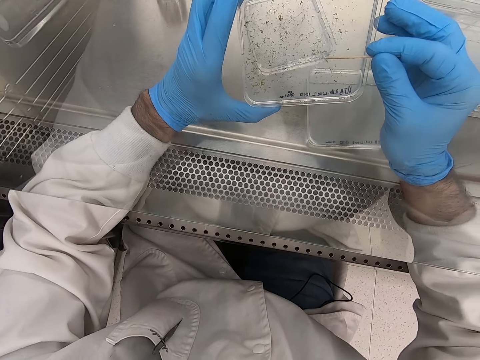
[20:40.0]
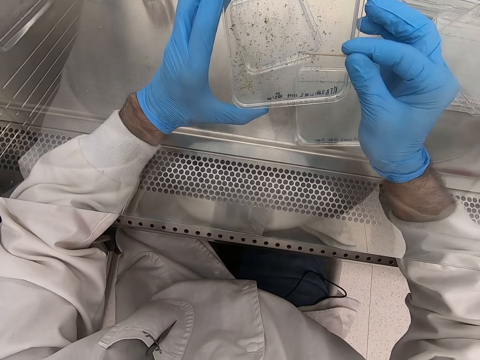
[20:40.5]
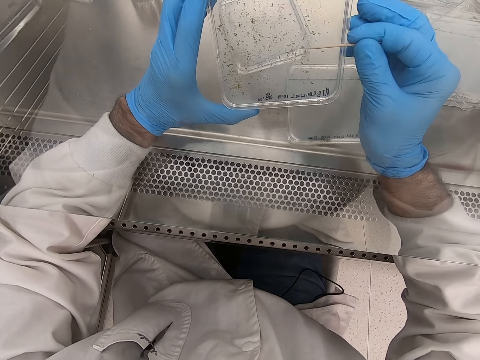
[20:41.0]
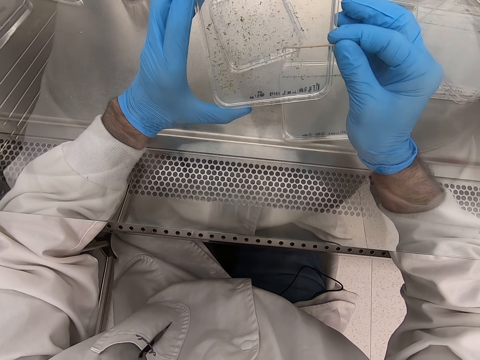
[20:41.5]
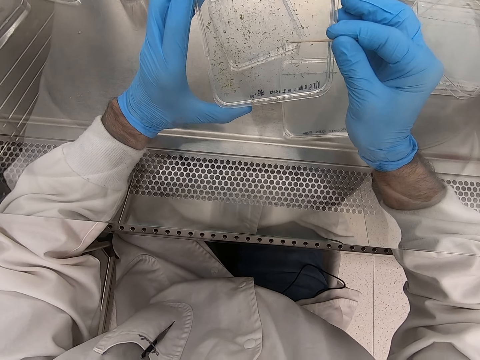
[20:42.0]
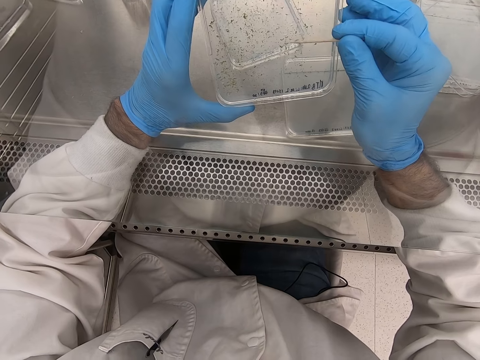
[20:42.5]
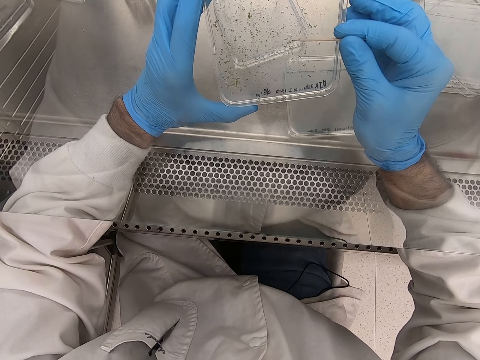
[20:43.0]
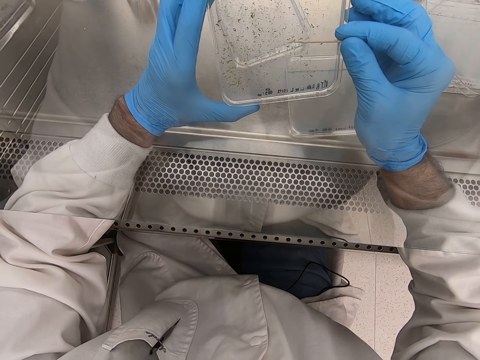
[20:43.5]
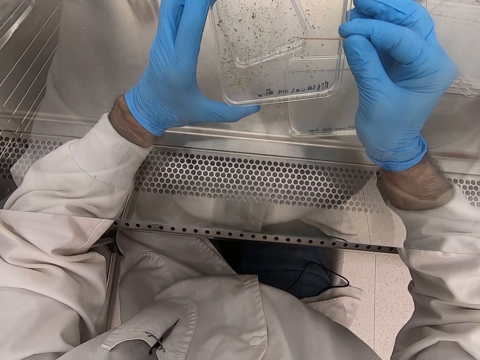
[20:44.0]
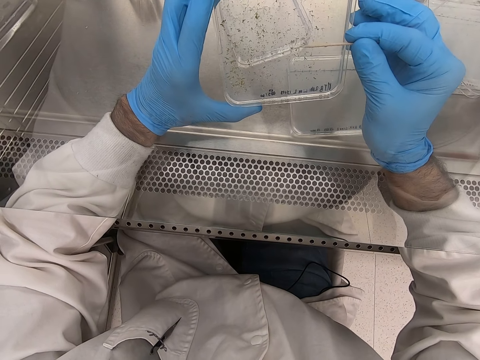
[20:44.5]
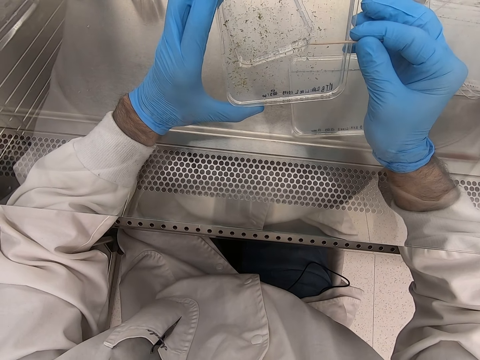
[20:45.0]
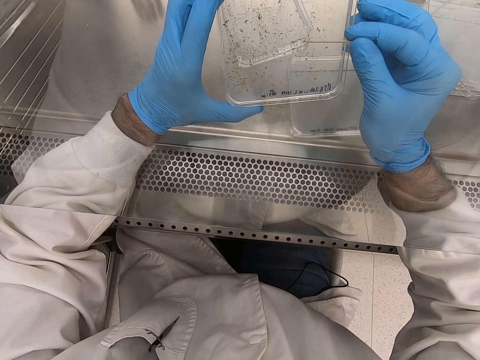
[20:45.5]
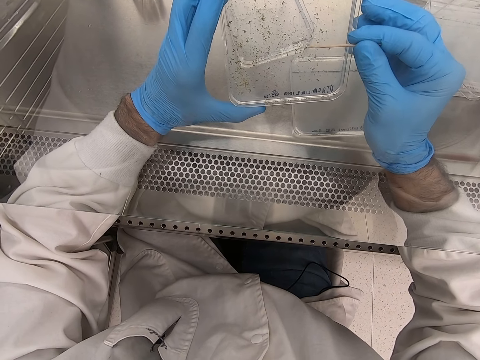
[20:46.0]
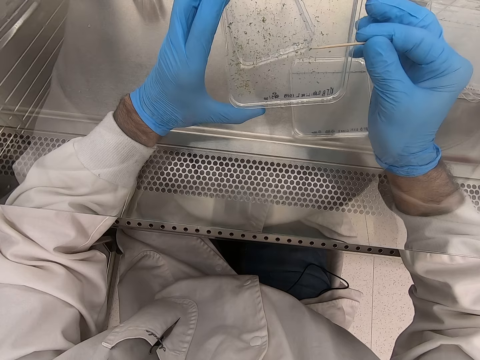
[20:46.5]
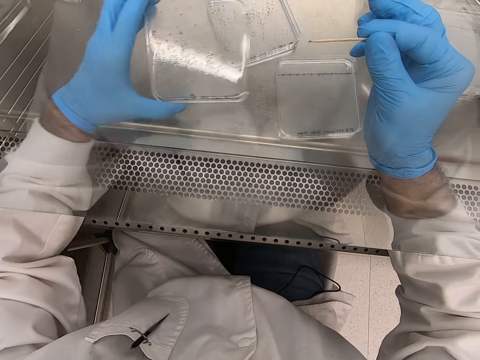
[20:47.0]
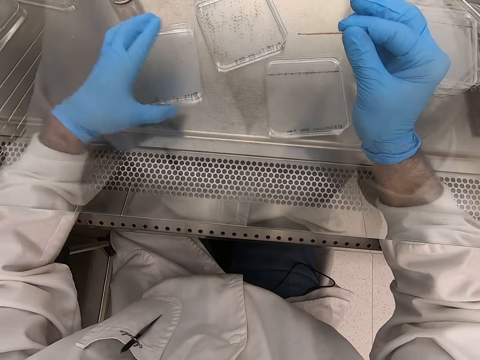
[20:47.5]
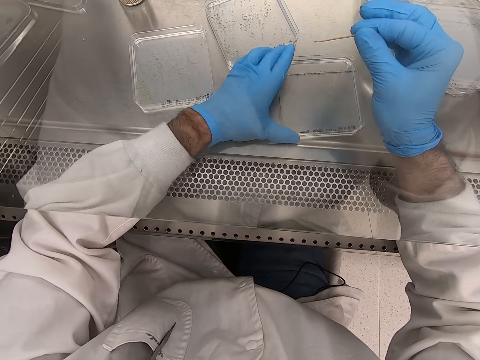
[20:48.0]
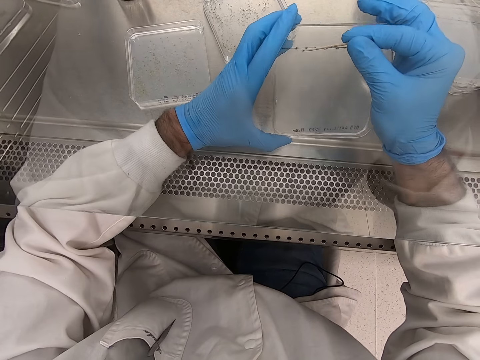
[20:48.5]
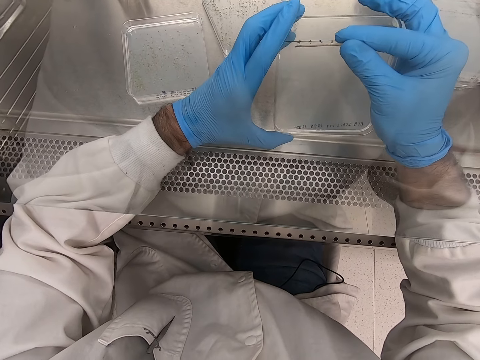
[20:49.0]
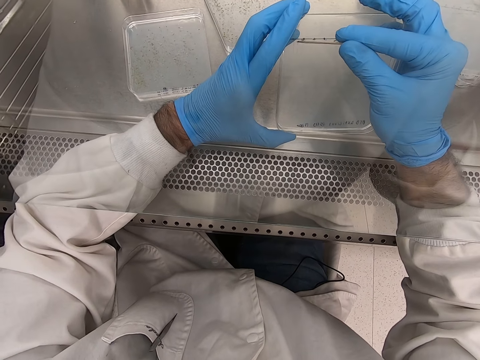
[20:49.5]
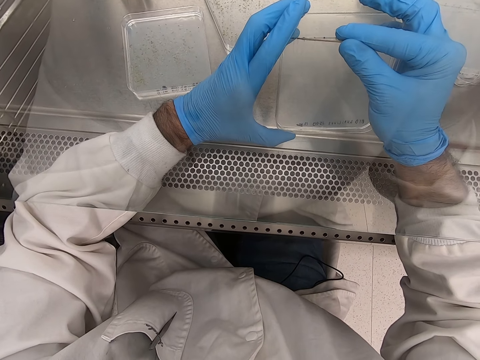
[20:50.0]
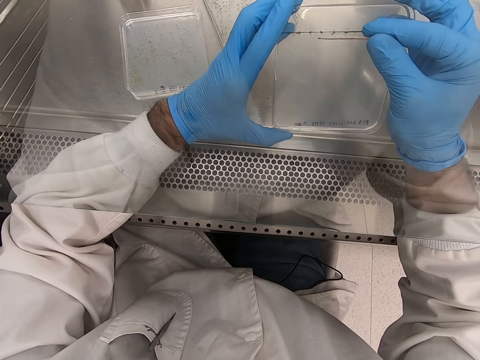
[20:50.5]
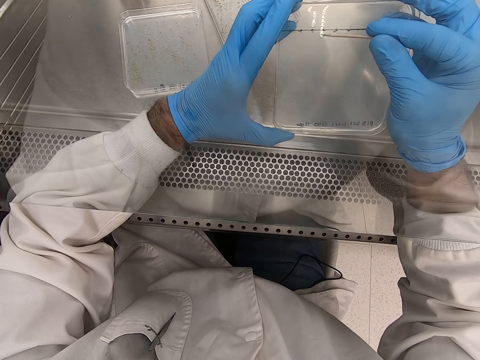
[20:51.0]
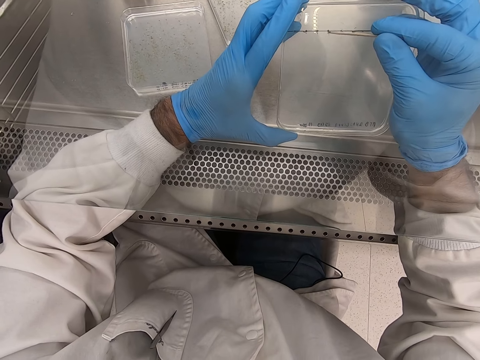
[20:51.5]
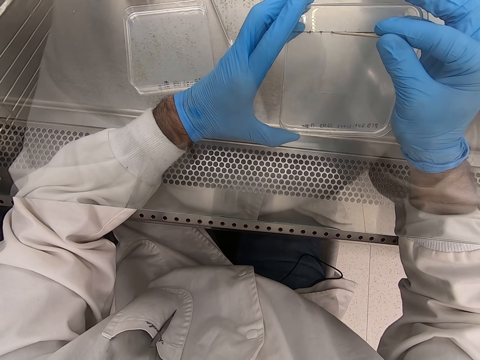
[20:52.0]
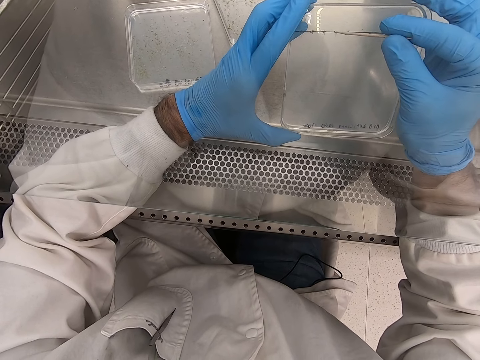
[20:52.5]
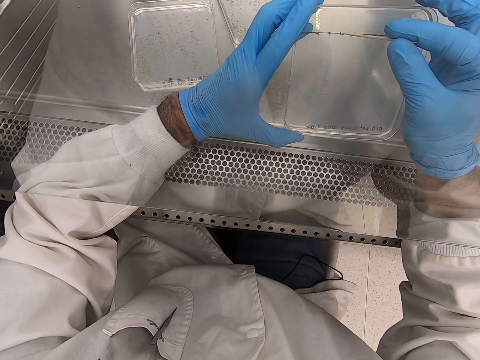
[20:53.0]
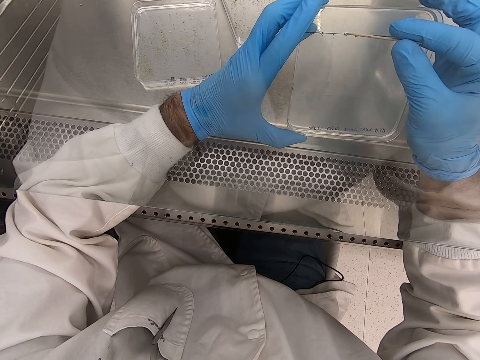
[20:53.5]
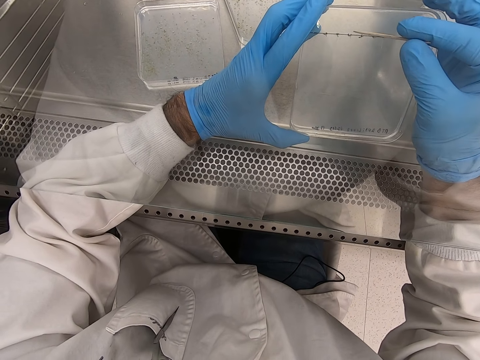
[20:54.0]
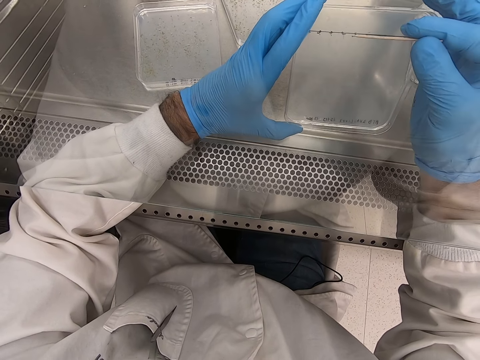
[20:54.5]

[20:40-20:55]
The camera wearer removes particles from the acrylic sheet or plate. They pick up a tiny thing. They place the plate down. They pick up the acrylic sheet. They remove particles on the acrylic sheet. They put the tiny thing on the plate.

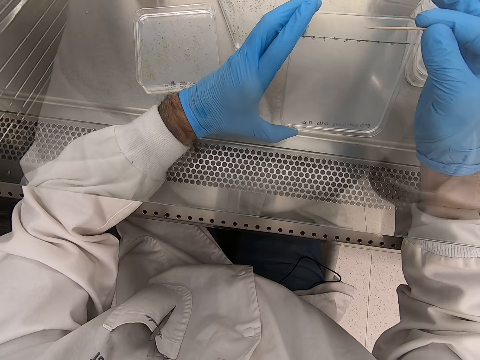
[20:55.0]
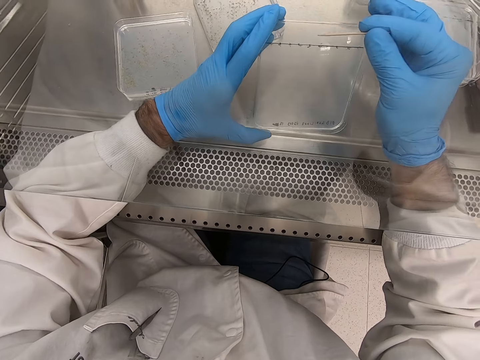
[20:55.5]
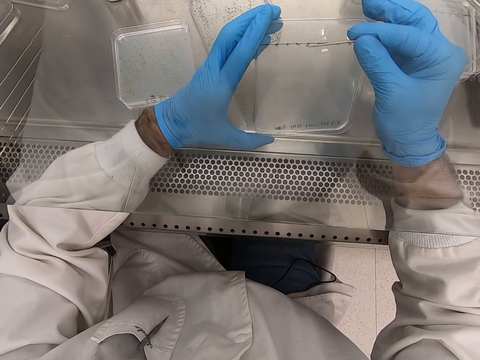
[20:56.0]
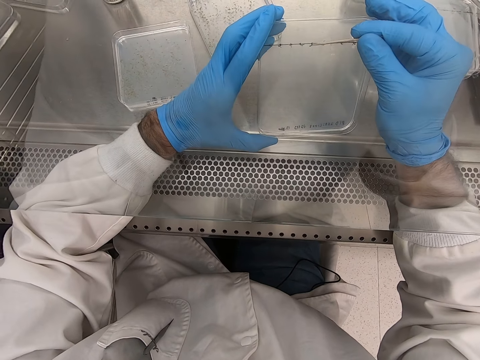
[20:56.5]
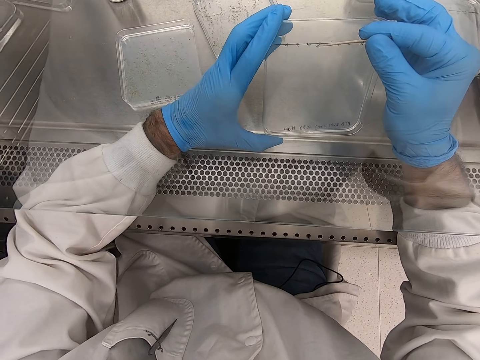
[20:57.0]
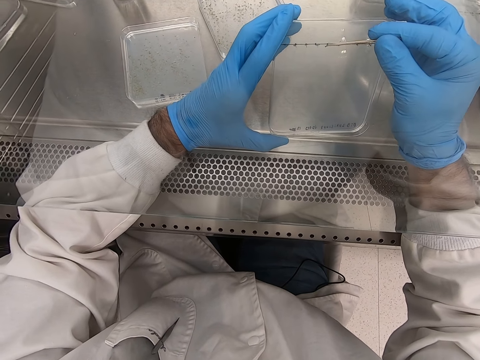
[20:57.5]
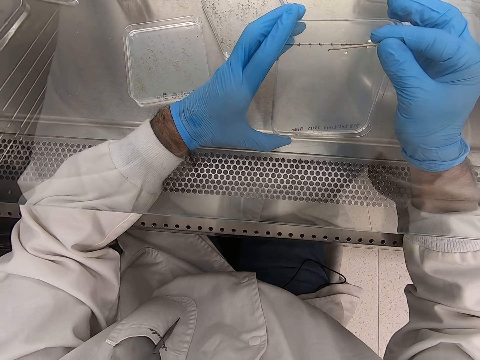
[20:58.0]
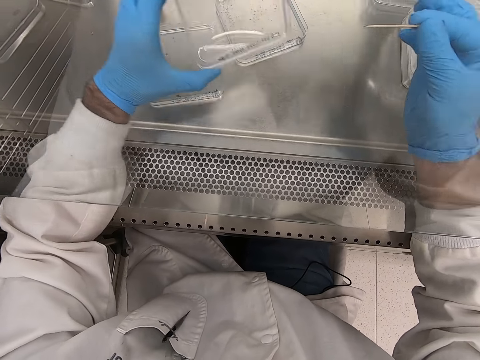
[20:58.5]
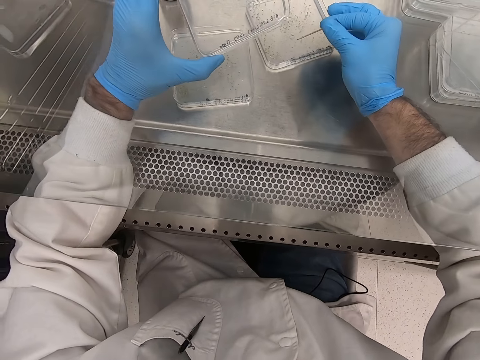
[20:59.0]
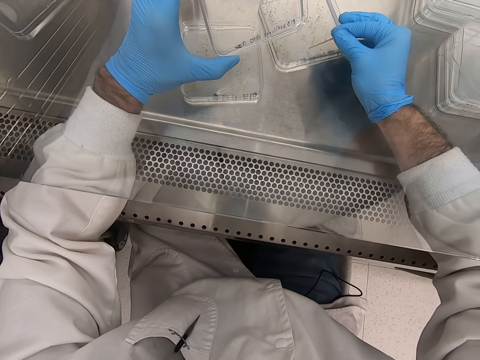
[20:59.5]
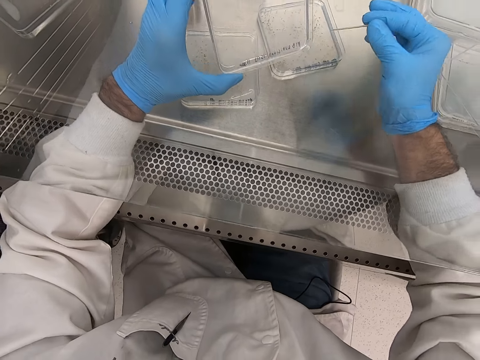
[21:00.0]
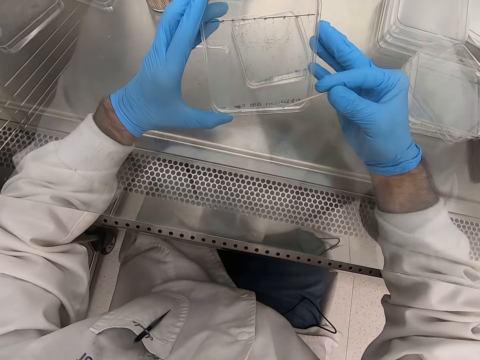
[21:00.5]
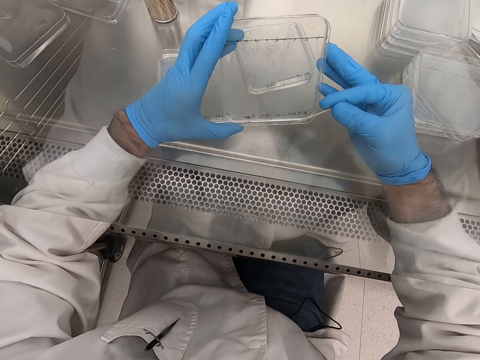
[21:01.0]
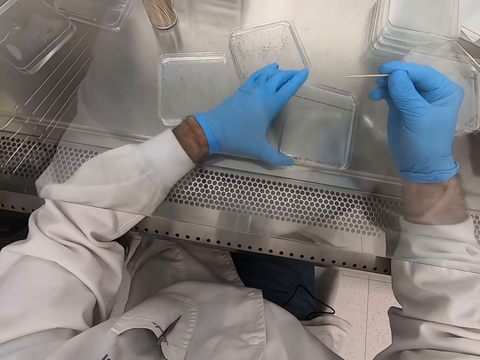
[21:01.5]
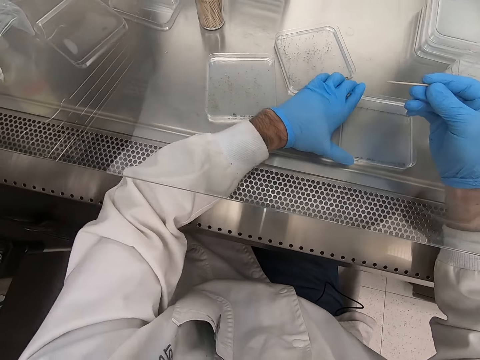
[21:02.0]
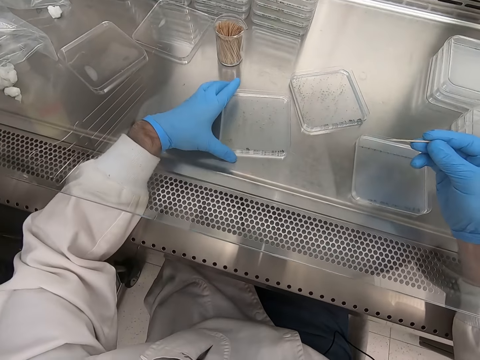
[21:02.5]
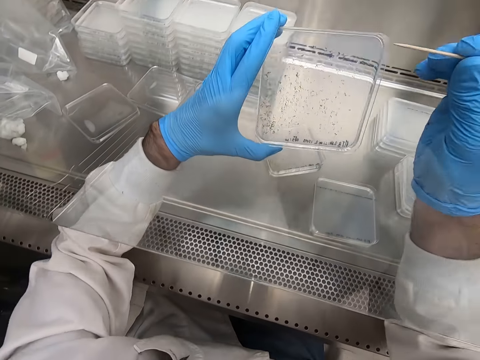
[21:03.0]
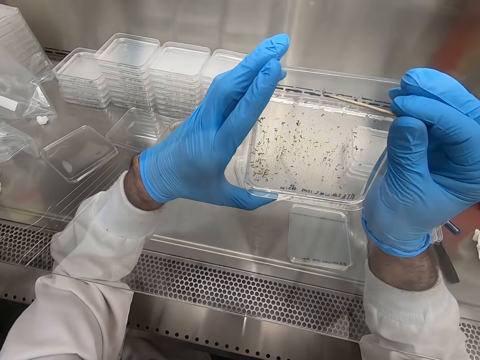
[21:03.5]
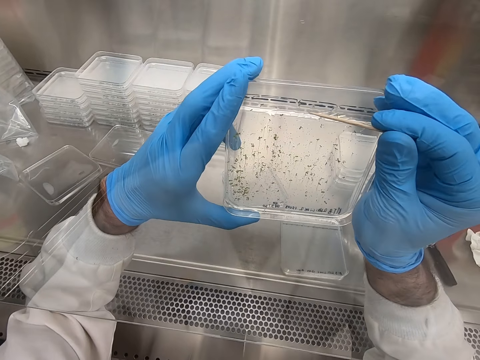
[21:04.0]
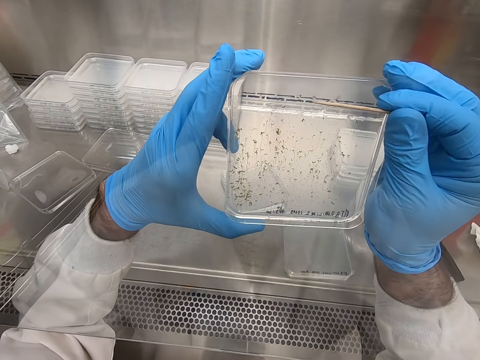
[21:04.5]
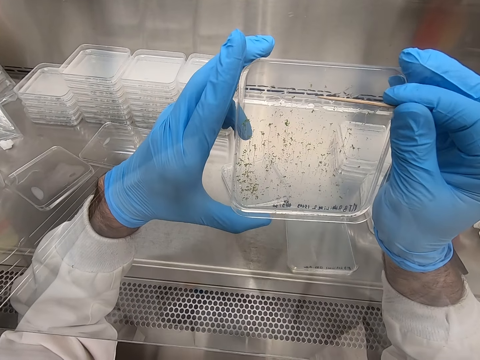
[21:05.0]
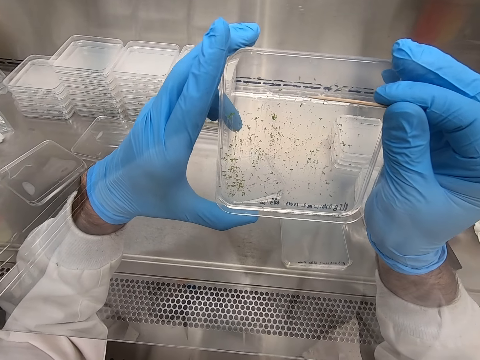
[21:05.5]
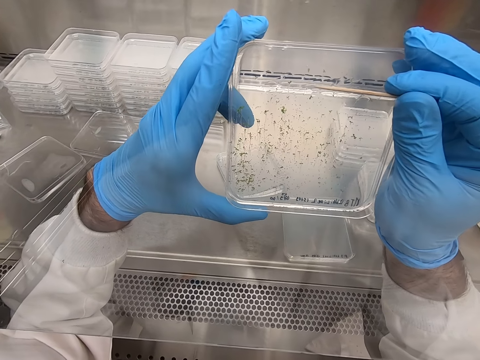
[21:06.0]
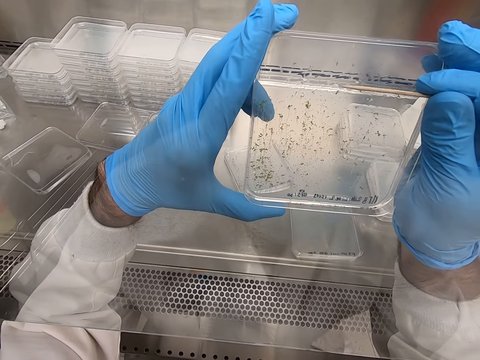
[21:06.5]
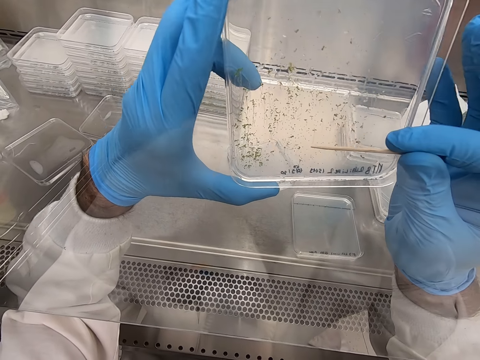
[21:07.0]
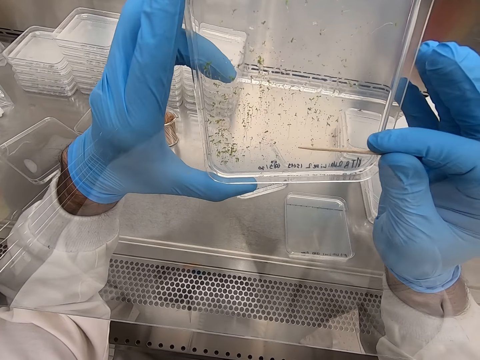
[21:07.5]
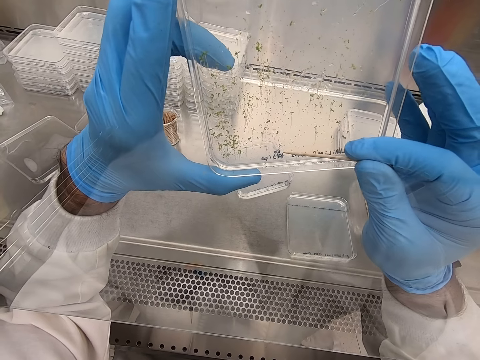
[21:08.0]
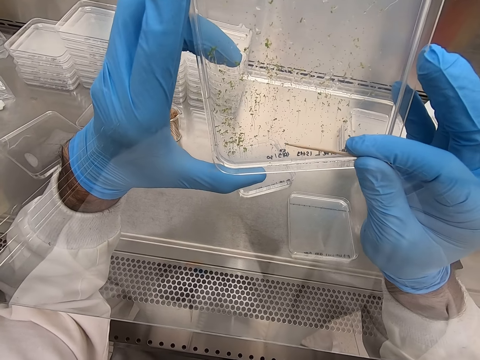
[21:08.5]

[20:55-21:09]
The camera wearer puts particles on the acrylic sheet. They pick up a tiny thing. They put the acrylic sheet on the table. They pick up the acrylic sheet. They remove particles from the acrylic sheet.
